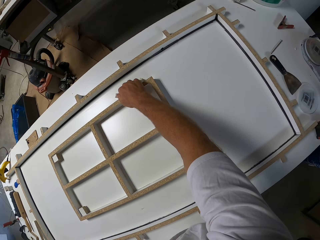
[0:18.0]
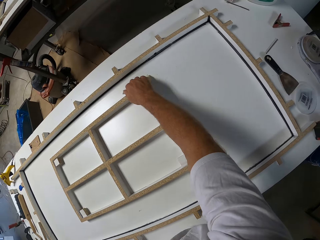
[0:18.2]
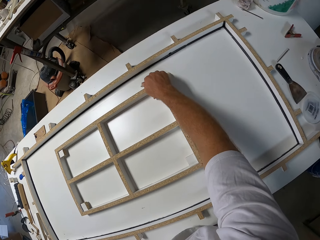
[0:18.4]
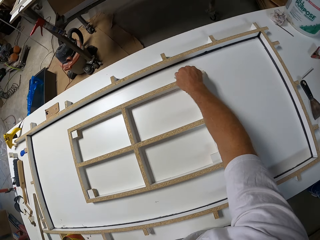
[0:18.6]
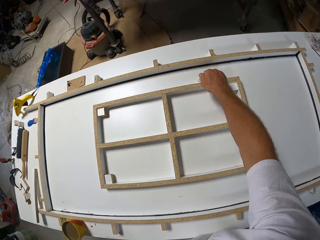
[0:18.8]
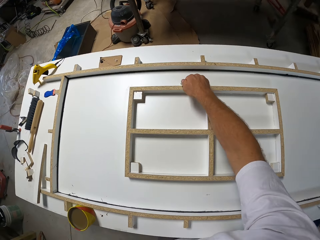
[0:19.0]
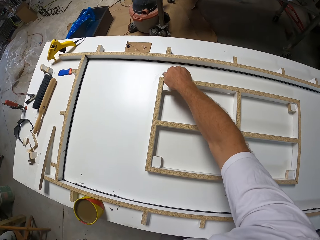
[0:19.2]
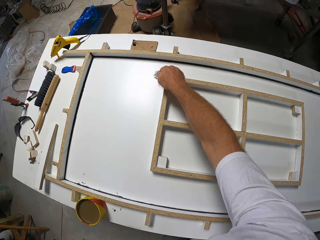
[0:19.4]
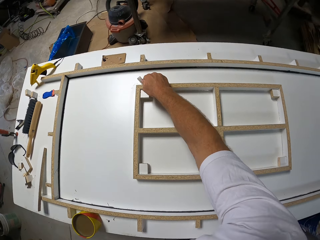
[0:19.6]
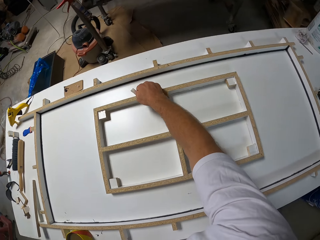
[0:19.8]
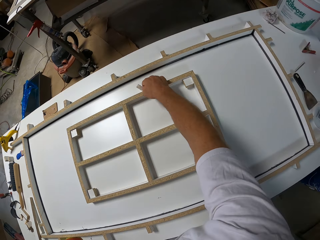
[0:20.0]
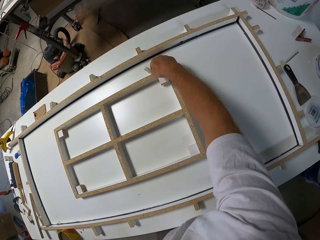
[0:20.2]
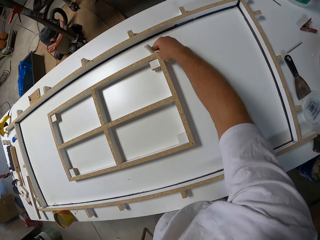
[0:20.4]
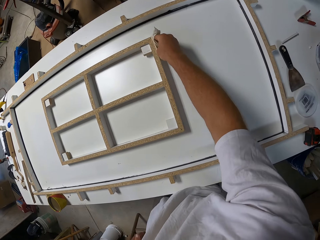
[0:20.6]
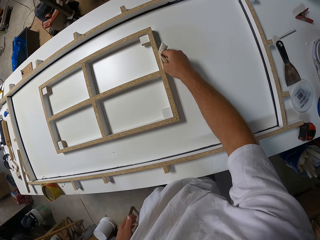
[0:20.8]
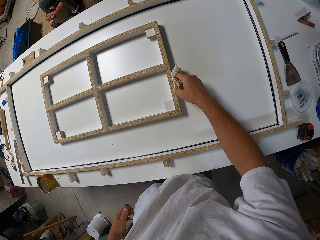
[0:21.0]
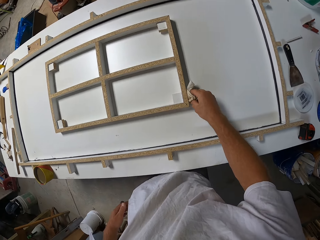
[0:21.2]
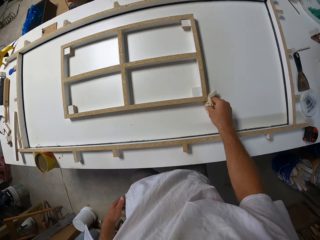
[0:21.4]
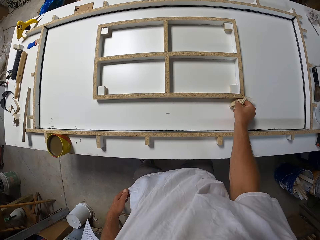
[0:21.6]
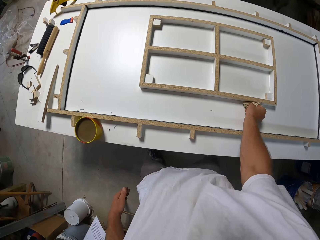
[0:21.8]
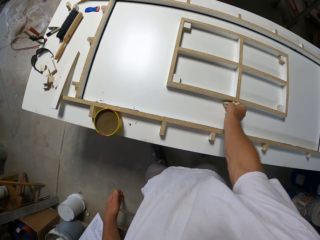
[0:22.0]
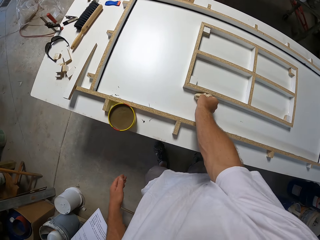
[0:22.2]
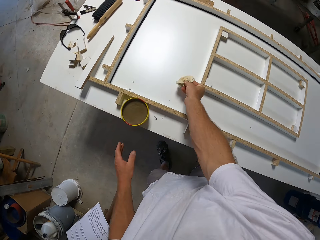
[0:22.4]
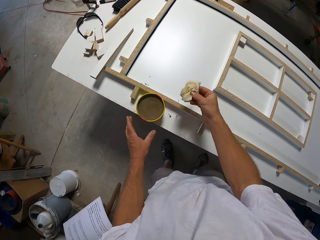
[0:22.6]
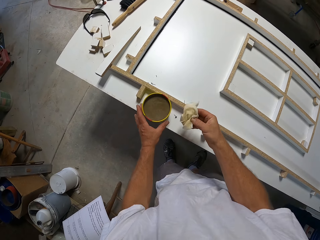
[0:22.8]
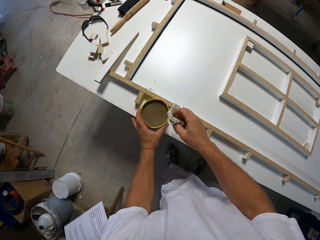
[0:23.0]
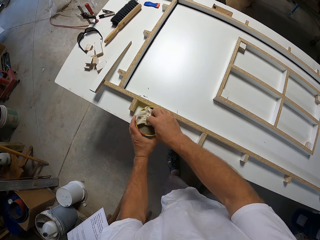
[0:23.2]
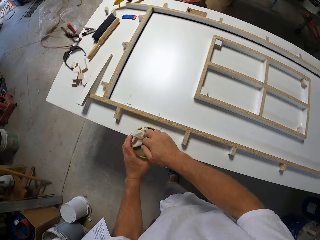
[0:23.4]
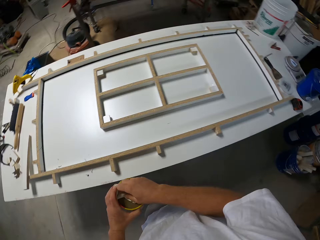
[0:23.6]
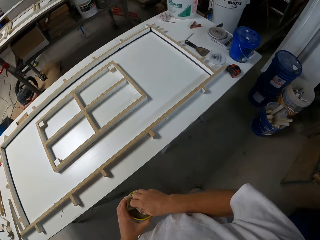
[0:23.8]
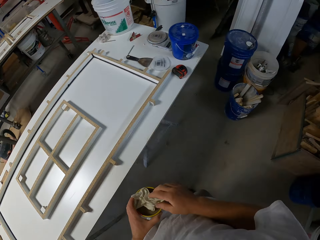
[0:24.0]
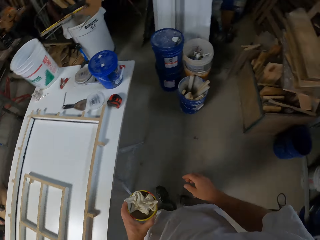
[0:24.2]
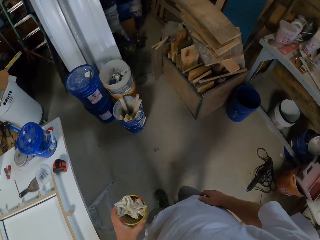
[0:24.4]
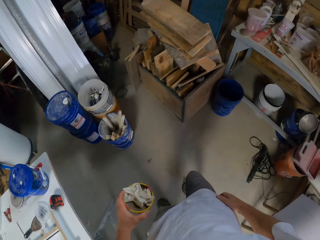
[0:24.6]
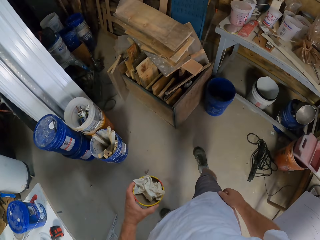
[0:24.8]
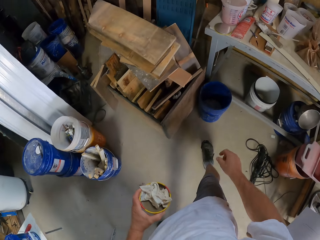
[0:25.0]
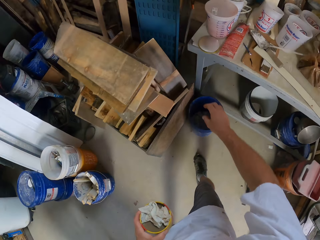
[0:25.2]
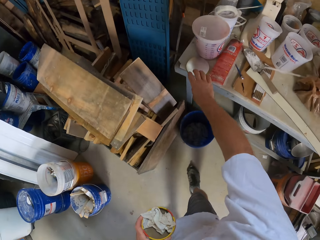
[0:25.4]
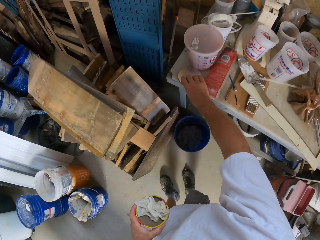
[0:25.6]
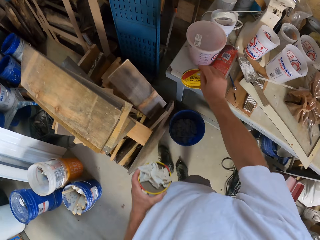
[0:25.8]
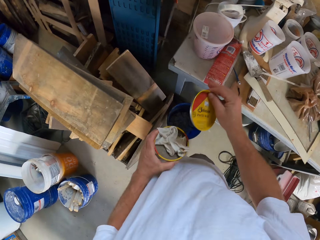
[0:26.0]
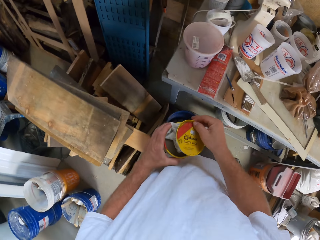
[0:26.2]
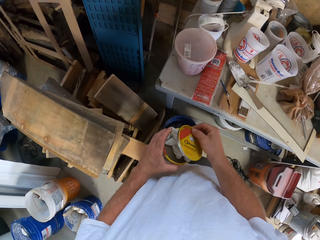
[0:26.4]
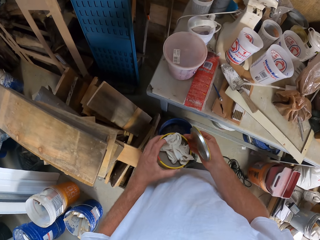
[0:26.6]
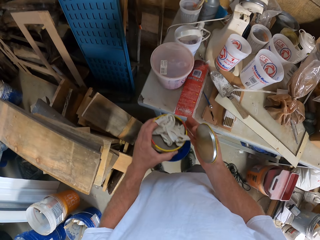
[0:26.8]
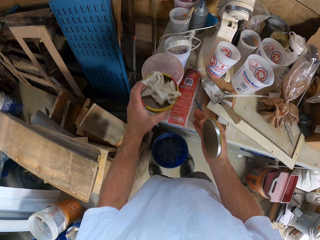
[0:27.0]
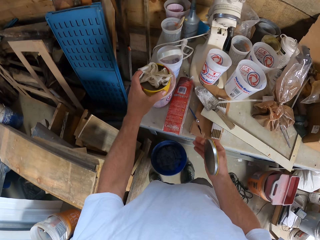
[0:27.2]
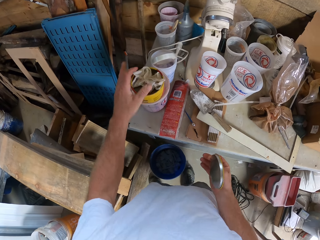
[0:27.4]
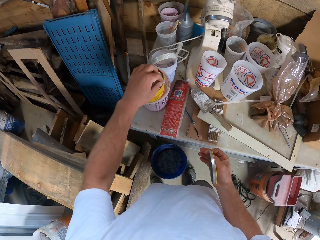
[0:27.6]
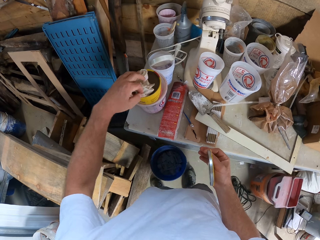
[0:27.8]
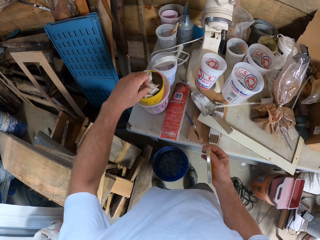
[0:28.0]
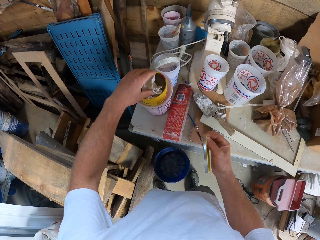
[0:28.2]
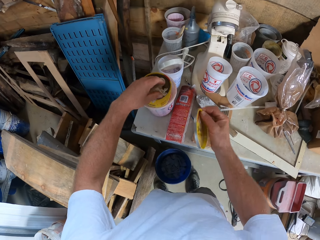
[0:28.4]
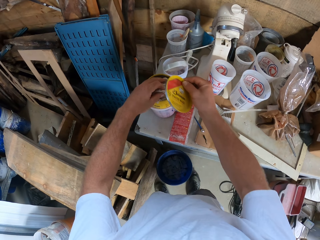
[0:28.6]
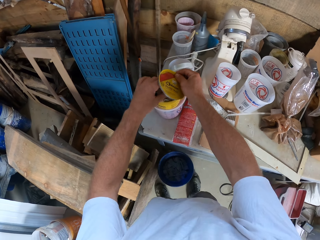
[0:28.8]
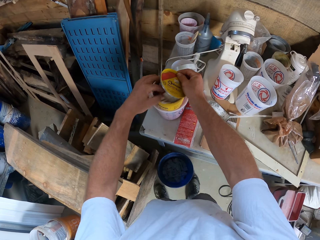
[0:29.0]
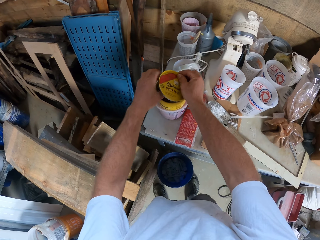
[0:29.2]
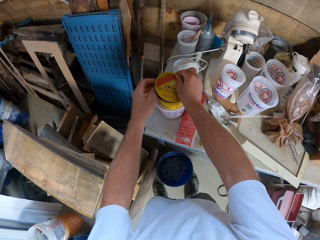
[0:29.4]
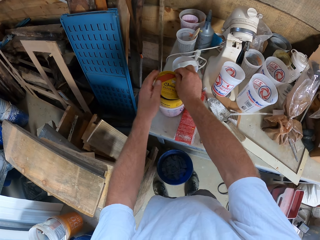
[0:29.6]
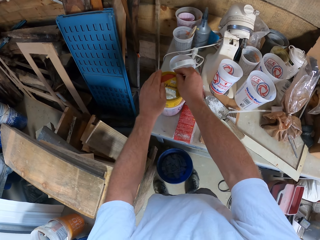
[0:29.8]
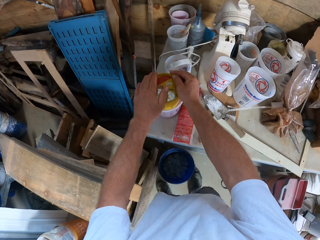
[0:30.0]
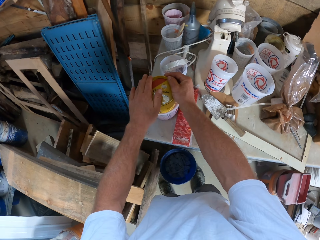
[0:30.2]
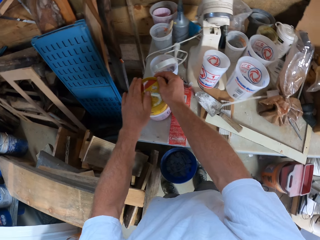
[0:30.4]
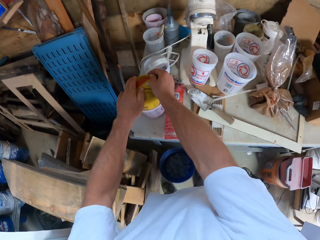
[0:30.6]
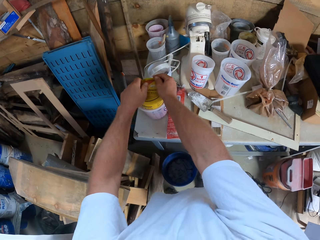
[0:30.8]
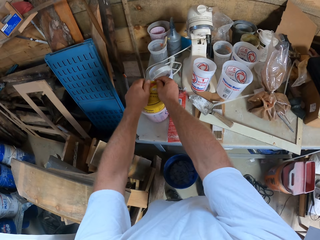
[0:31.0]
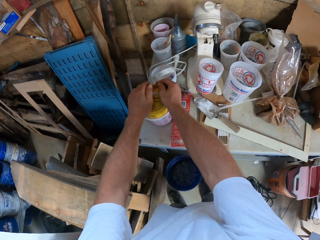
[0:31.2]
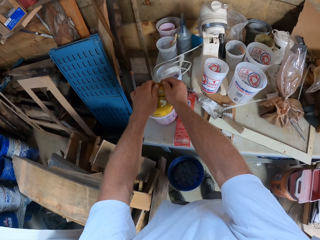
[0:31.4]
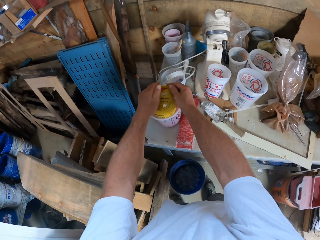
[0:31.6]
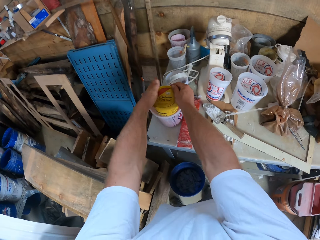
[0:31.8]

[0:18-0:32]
The camera wearer holds the paste wax tin. They pick the tin. They put the cloth or papers on the paste wax. They walk around the workshop. They pick a lid. They put the lid on the paste wax tin. They pull the lid off the paste wax tin. They put the paste wax tin on a tin. They fit the cloth in the tin. They cover the paste wax with the lid.

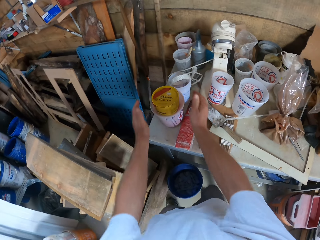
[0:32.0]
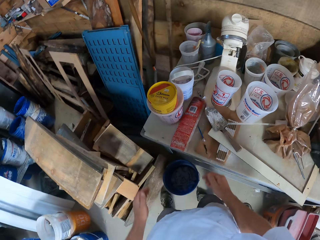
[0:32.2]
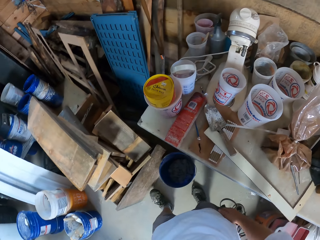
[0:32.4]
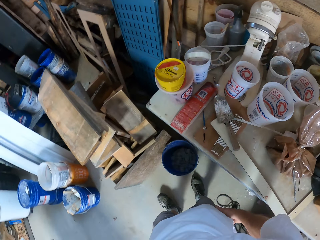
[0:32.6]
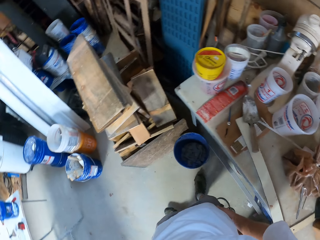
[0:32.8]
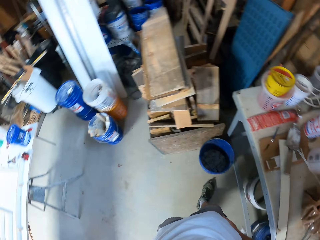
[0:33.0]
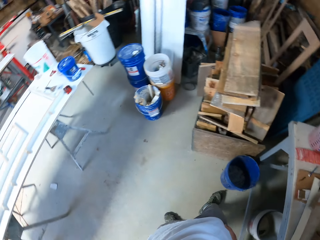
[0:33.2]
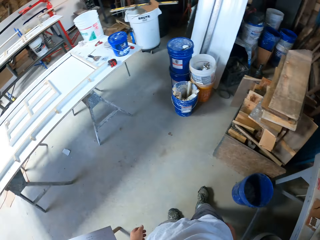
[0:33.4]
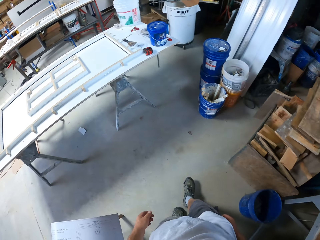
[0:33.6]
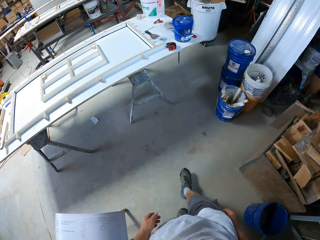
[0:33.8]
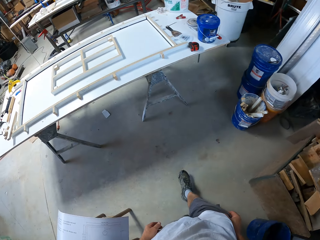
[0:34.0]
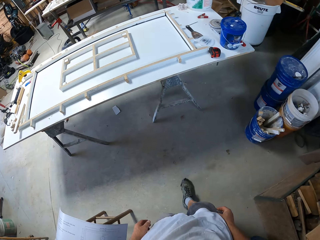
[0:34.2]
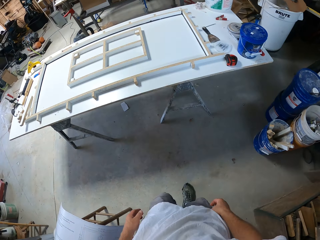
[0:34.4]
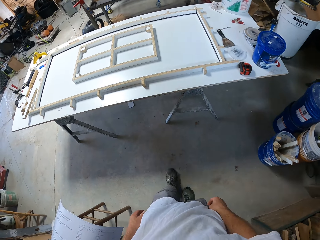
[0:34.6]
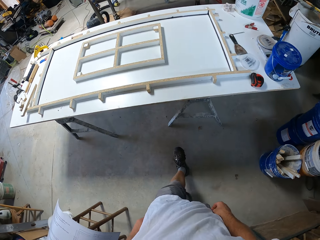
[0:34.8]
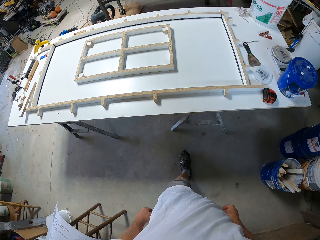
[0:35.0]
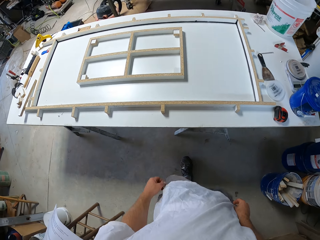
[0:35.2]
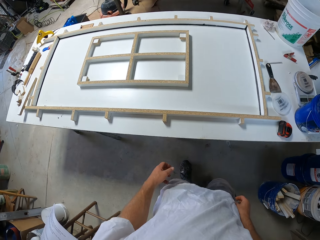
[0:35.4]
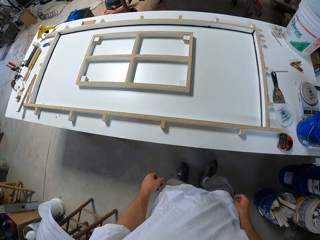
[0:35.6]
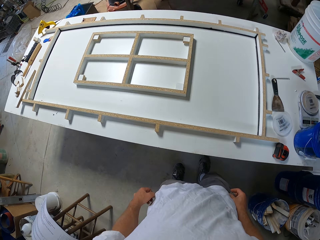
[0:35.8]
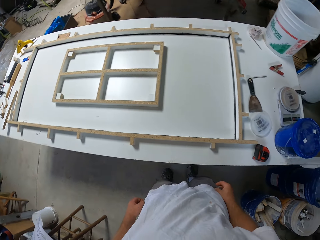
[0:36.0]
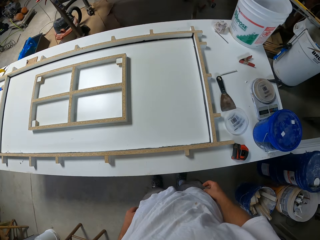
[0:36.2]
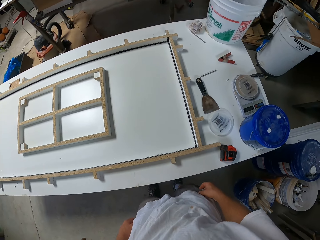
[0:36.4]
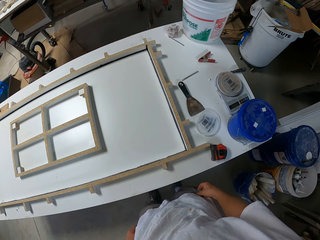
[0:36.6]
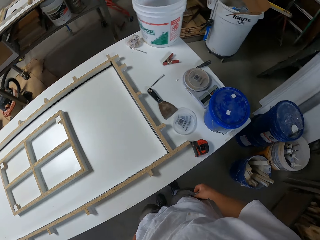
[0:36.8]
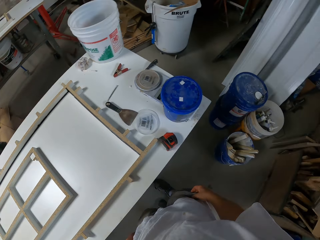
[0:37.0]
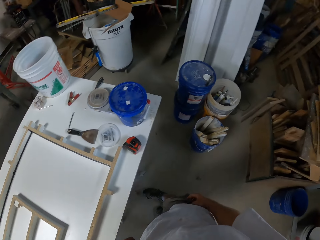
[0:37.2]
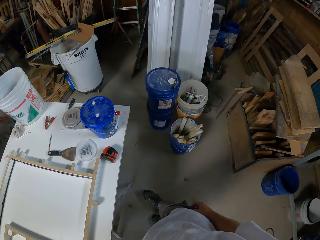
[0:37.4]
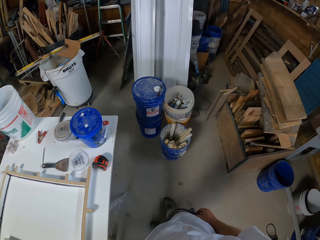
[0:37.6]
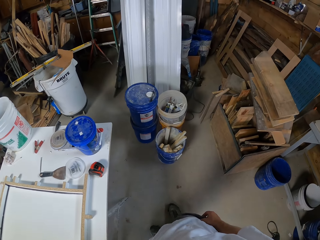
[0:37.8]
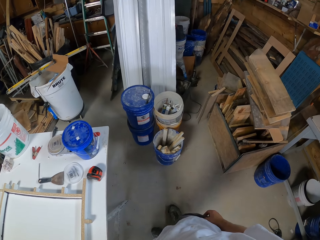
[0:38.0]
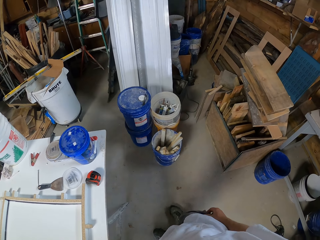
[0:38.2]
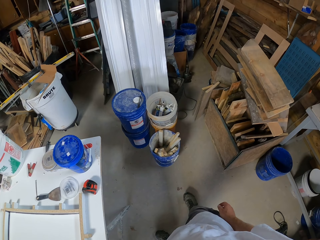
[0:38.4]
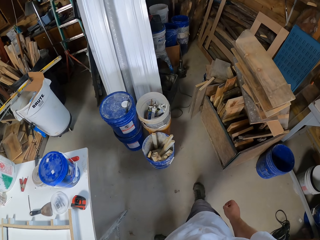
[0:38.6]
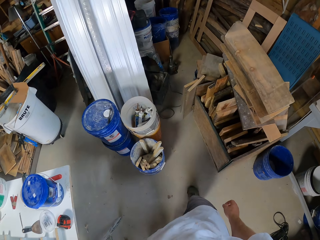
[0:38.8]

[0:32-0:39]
The camera wearer walks around the workshop. They stand beside the table.
